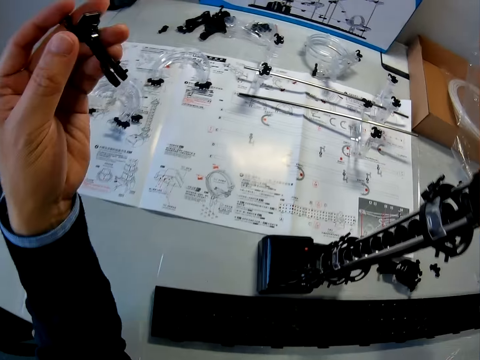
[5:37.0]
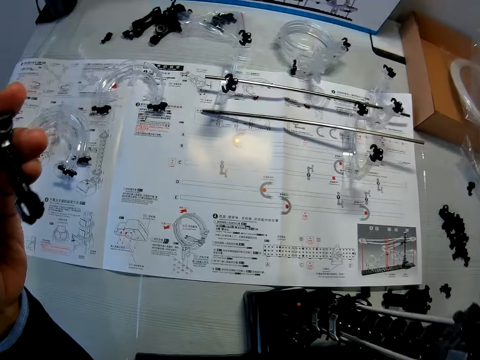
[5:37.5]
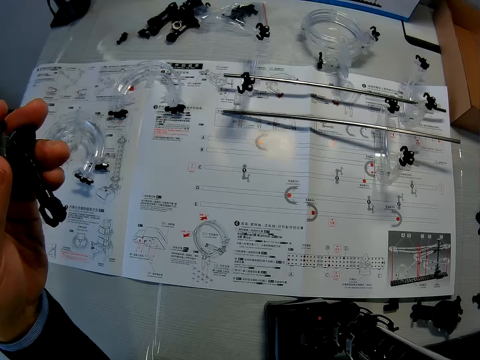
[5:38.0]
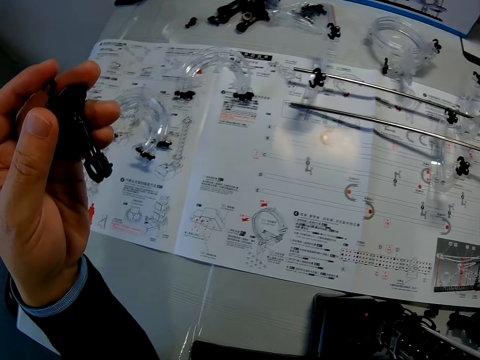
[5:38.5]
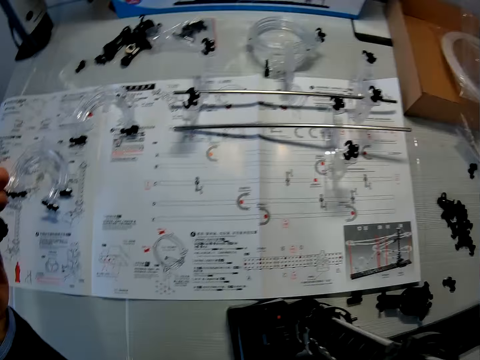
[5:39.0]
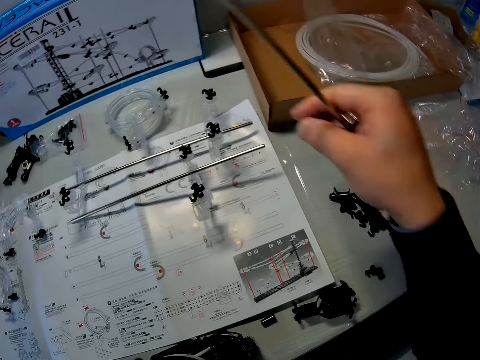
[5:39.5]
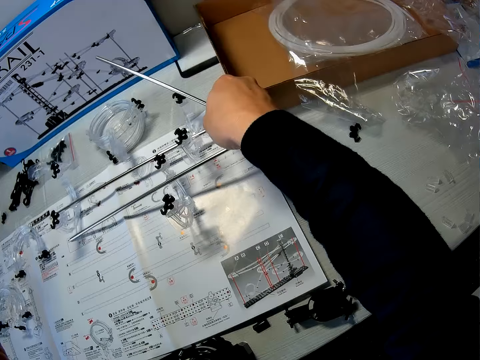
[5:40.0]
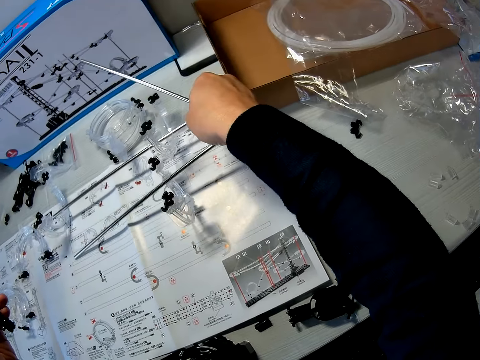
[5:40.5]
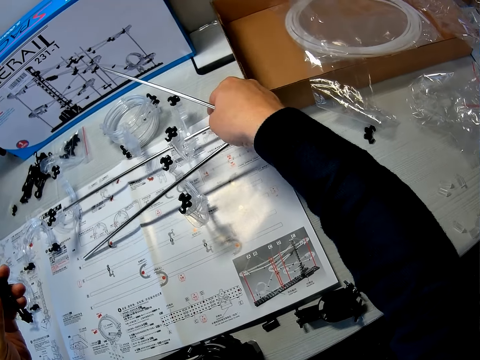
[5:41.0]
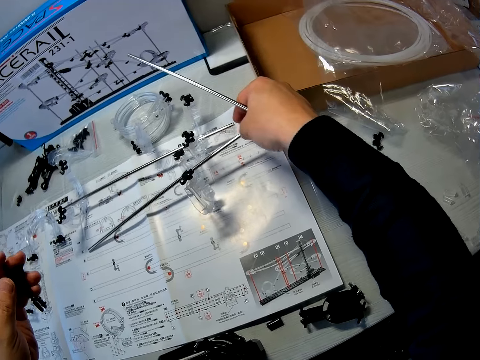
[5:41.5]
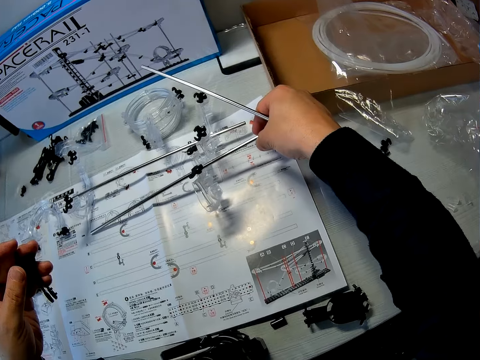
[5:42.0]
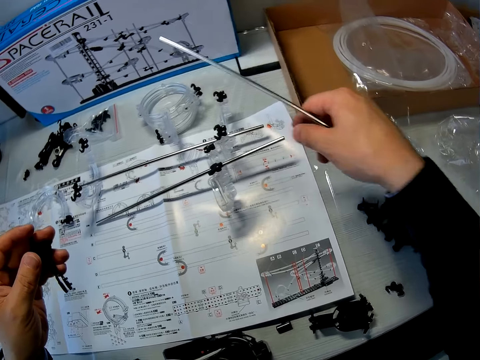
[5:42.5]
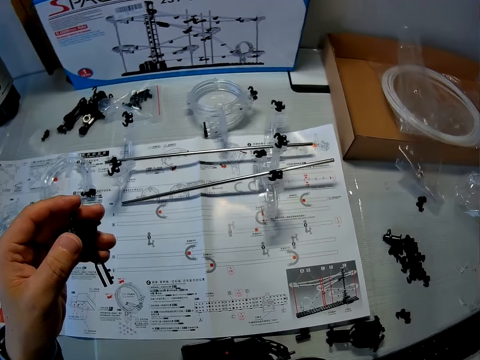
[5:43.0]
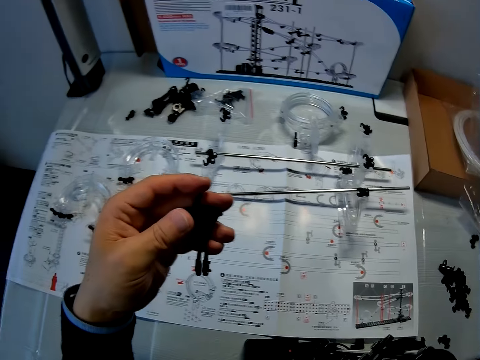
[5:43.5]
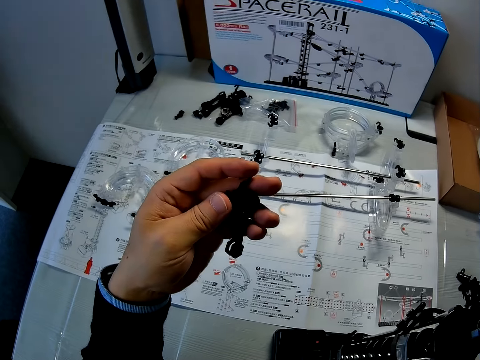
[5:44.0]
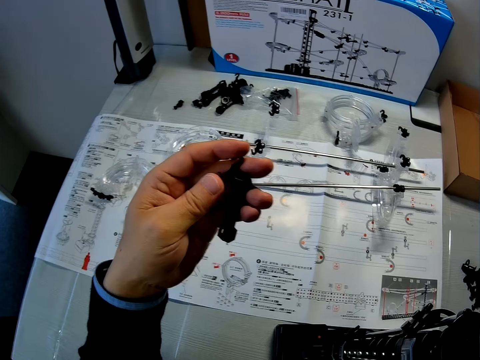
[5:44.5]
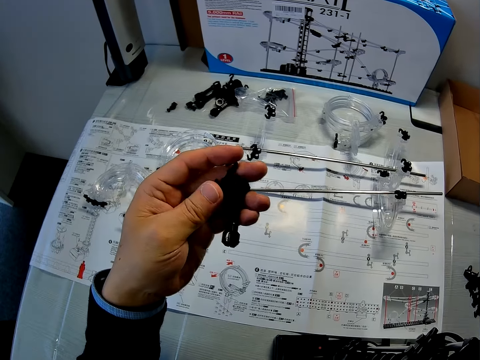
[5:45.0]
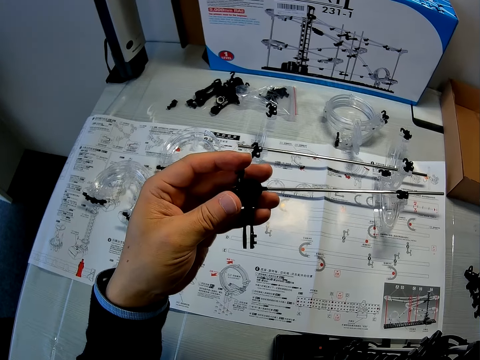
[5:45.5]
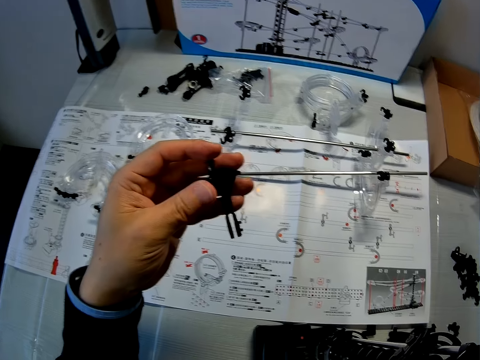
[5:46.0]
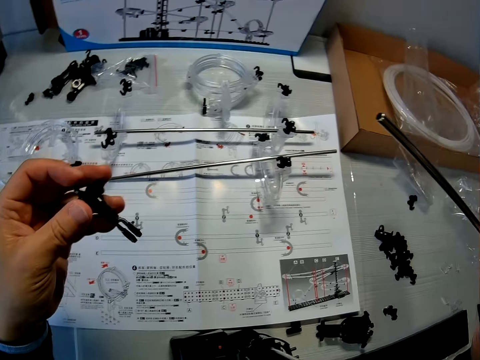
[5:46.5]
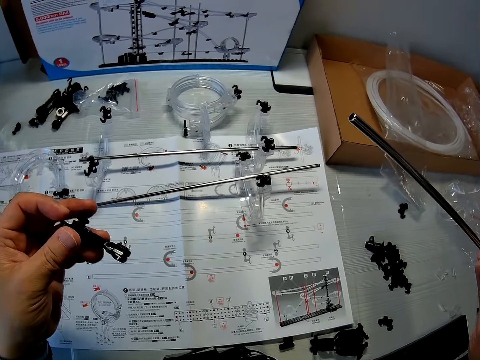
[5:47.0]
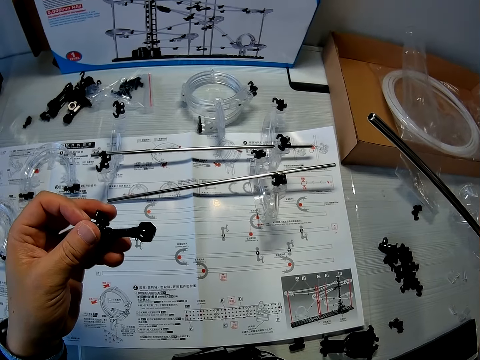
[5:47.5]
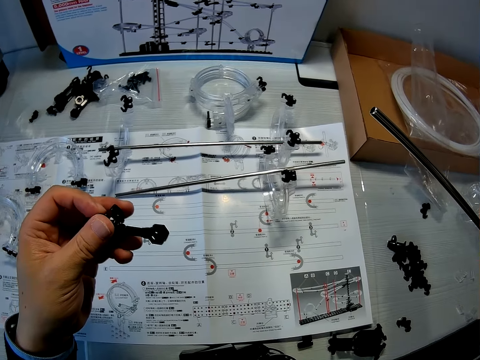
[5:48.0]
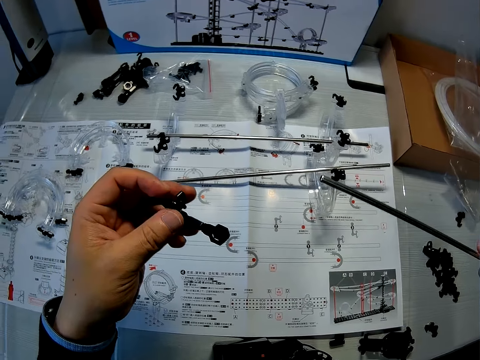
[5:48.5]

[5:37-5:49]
The camera wearer lifts up the coupled marble roller coaster pieces. He looks at the manual. He moves the space rail pieces. He checks the coupled corner part, rail stands and shaft on the table. He moves the hand. He looks at the manual. He checks the coupled marble roller coaster pieces in his left hand.

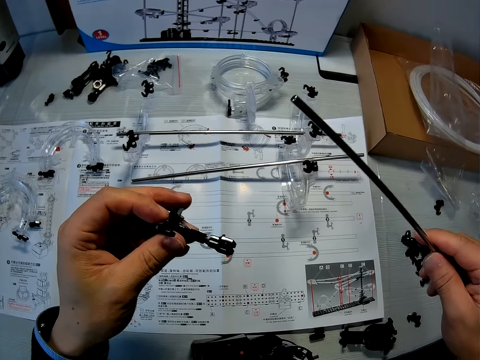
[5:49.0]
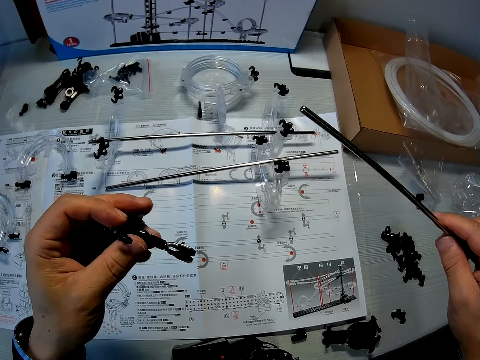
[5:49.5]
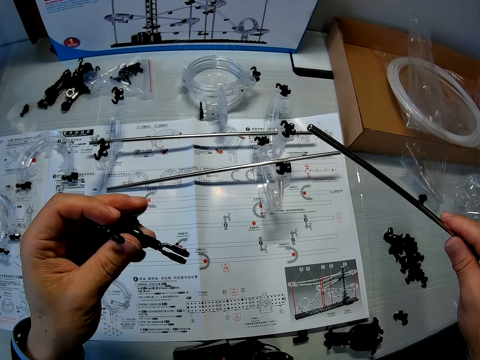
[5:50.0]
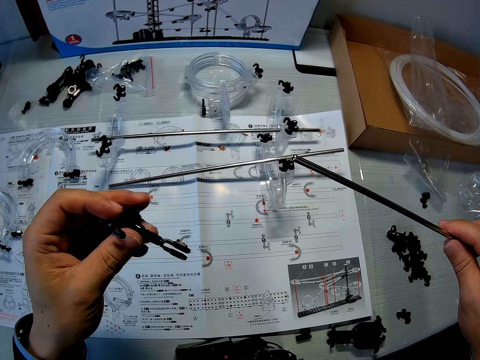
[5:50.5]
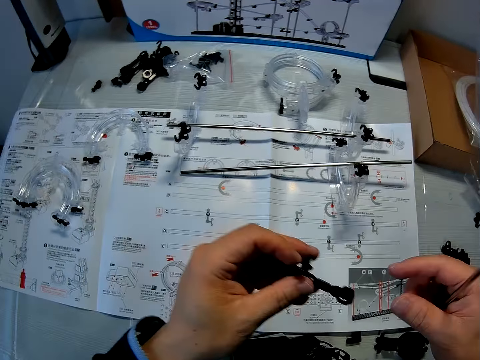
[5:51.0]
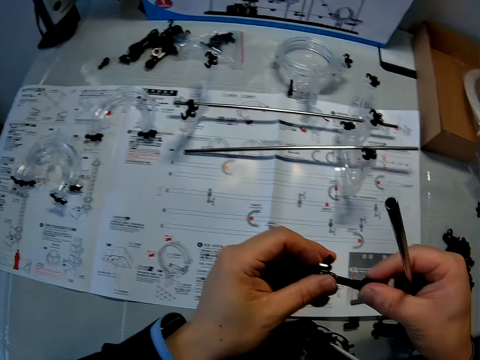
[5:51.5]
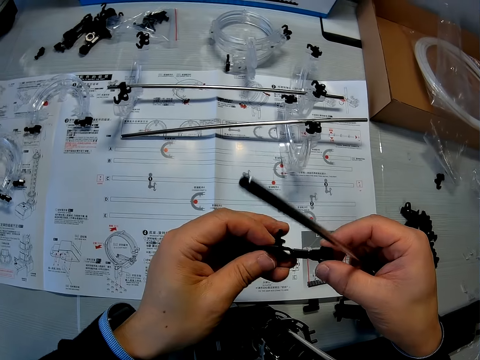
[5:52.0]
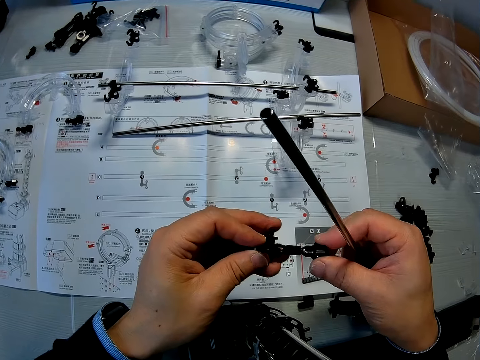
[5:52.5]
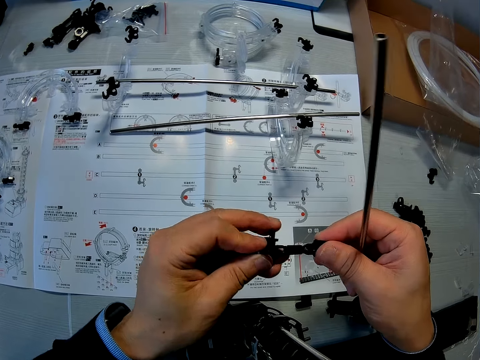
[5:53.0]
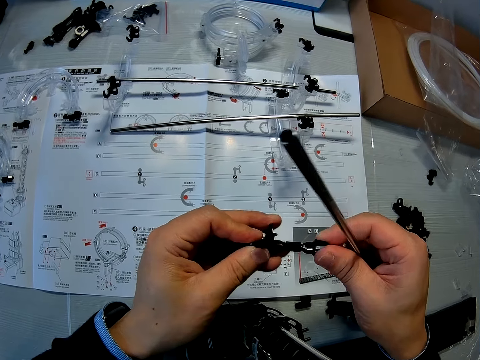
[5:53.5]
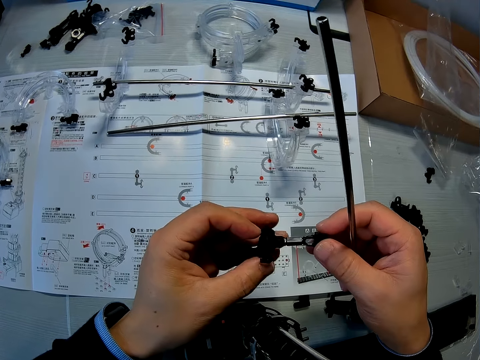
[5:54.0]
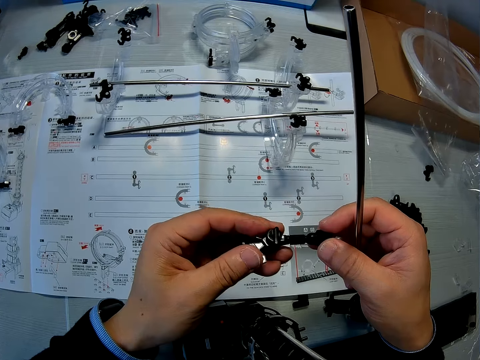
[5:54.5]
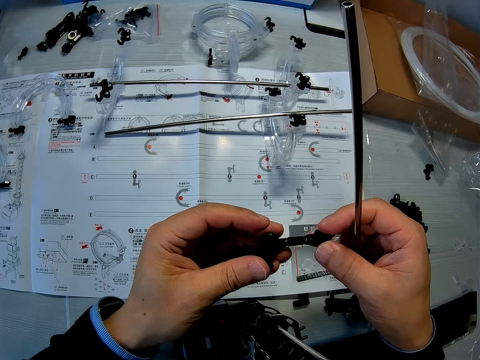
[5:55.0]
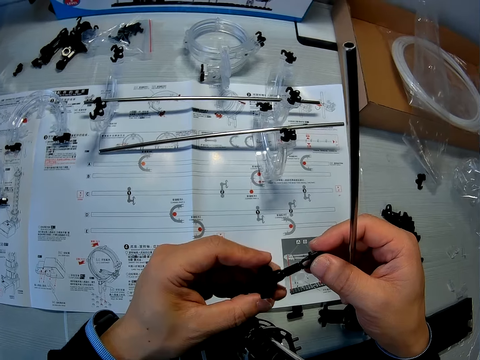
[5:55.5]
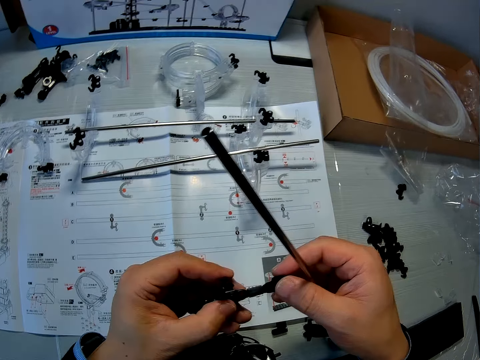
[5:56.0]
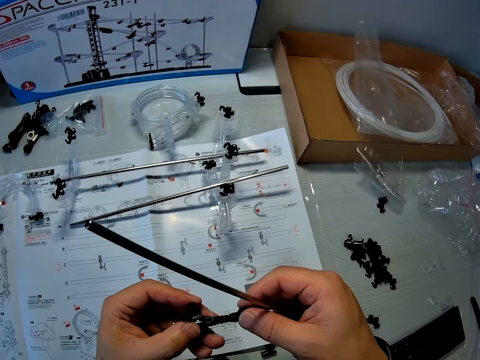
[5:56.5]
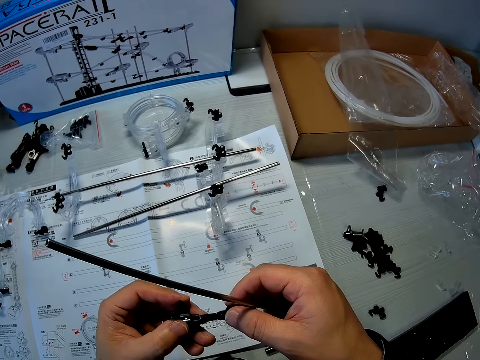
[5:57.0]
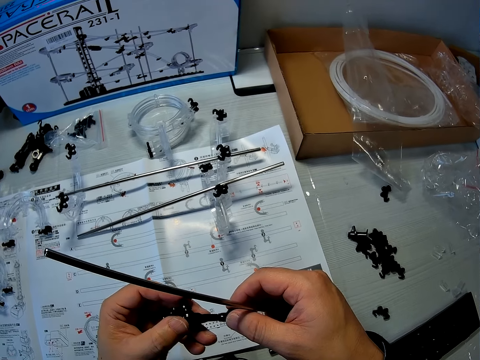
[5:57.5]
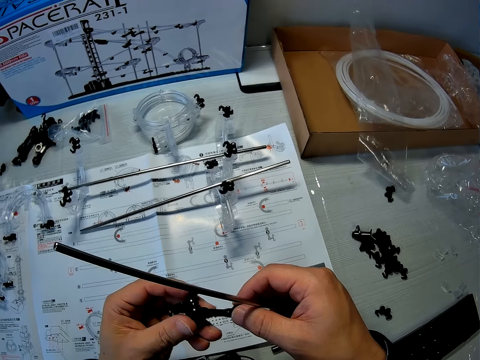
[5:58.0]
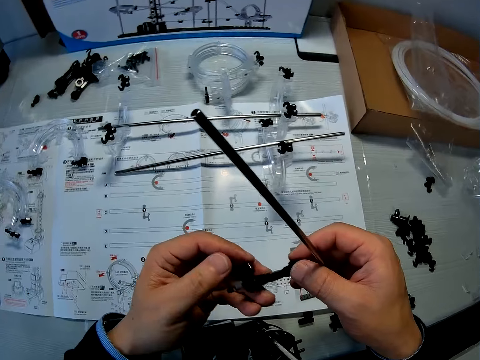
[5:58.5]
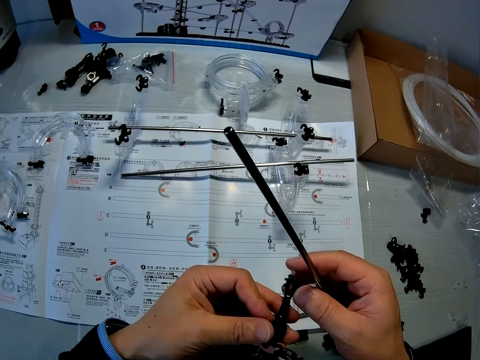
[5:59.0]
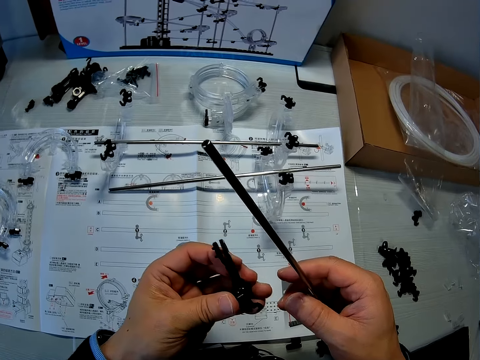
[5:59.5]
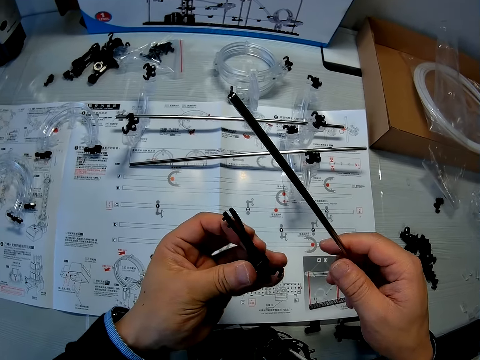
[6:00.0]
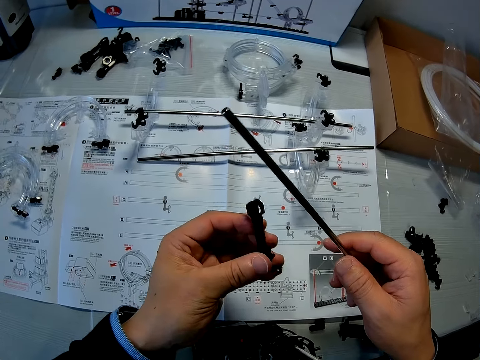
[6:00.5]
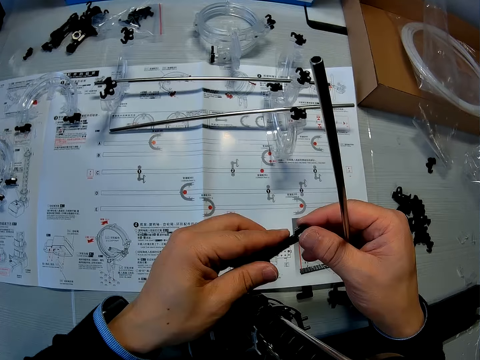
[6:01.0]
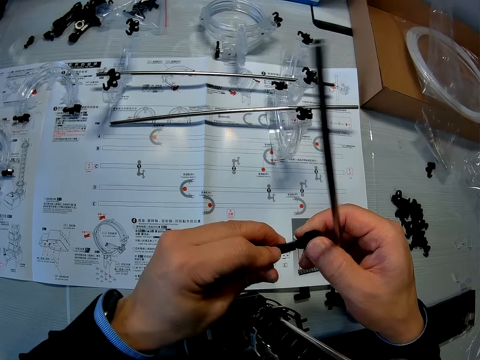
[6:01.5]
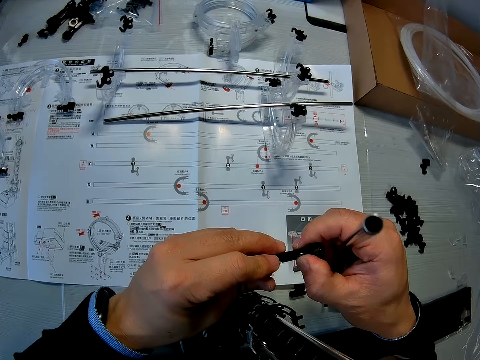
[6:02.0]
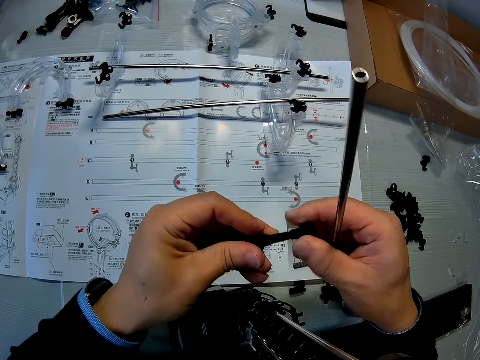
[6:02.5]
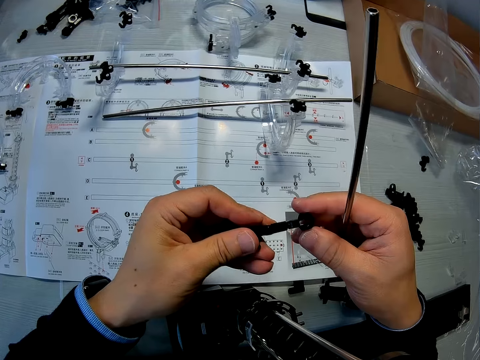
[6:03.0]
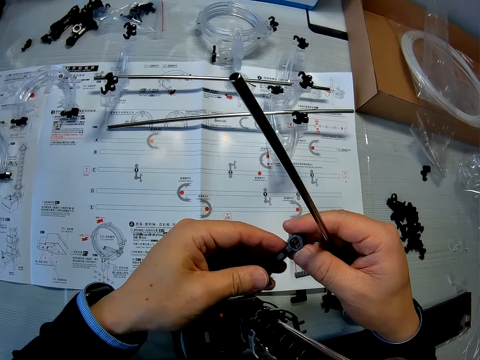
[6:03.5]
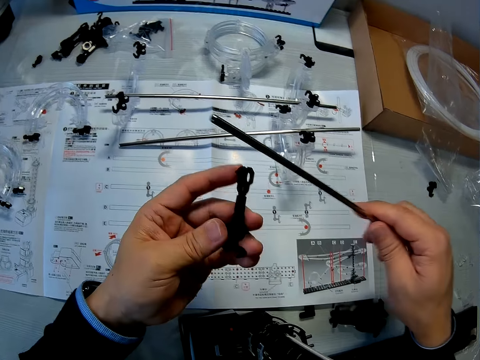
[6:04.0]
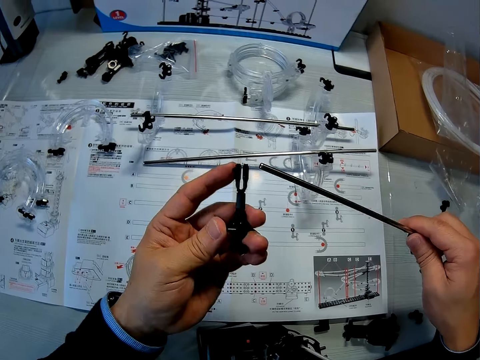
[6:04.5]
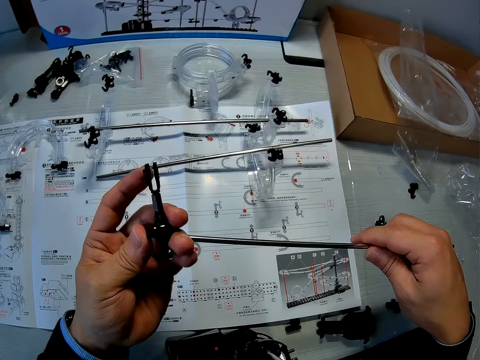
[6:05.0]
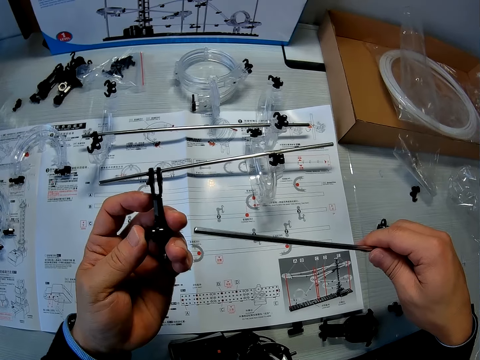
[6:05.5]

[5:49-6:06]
The camera wearer touches the space rail piece. He checks the coupled marble roller coaster pieces in both hands. He passes the space rail piece to the left hand. He touches the space rail piece. He examines the space rail piece. He looks at the manual. He points the shaft to the coupled marble roller coaster pieces in his hand.
